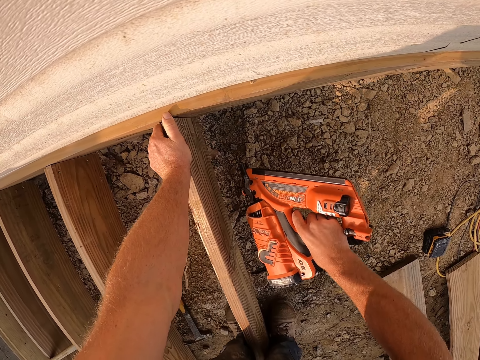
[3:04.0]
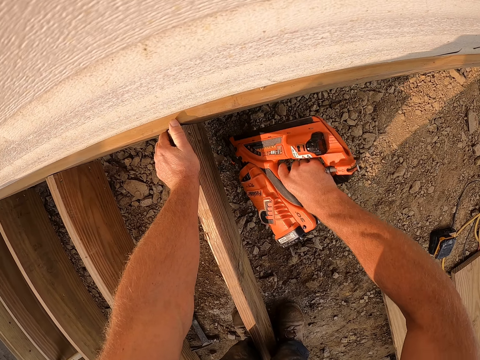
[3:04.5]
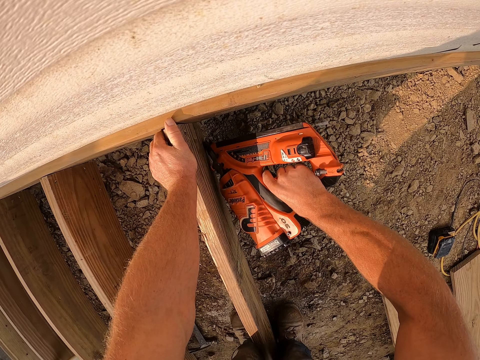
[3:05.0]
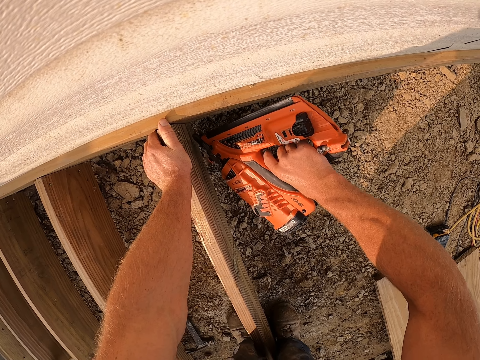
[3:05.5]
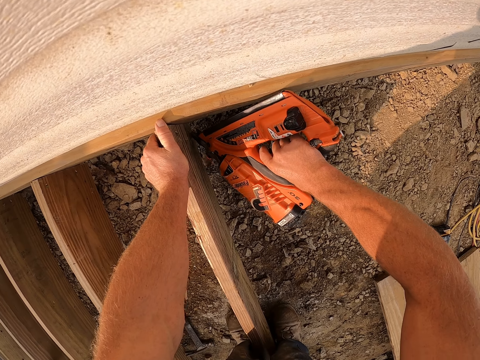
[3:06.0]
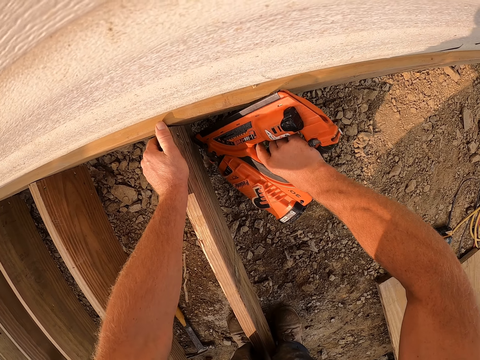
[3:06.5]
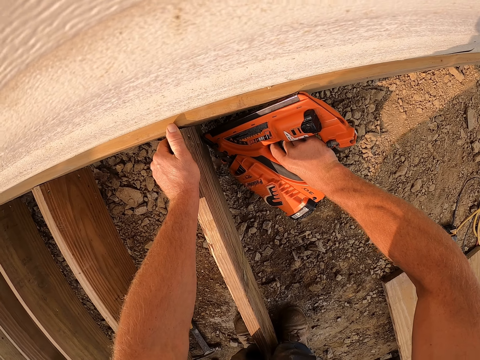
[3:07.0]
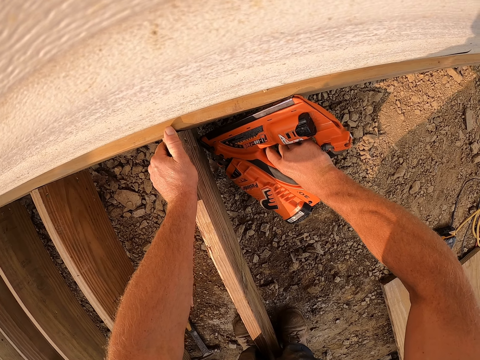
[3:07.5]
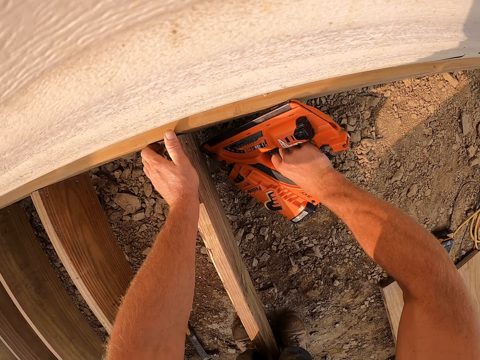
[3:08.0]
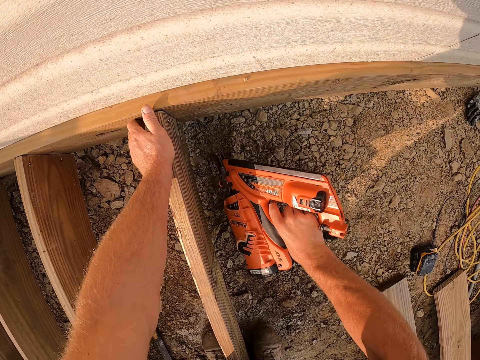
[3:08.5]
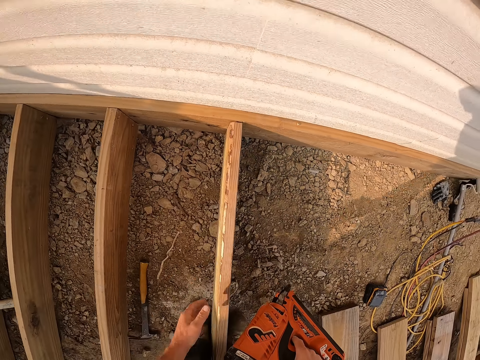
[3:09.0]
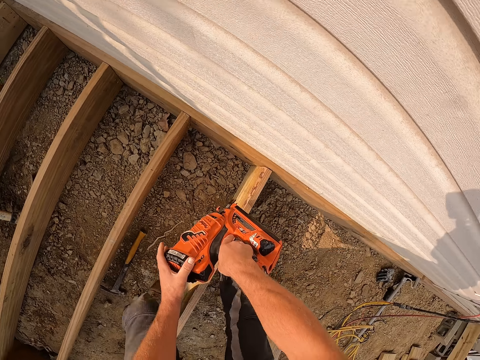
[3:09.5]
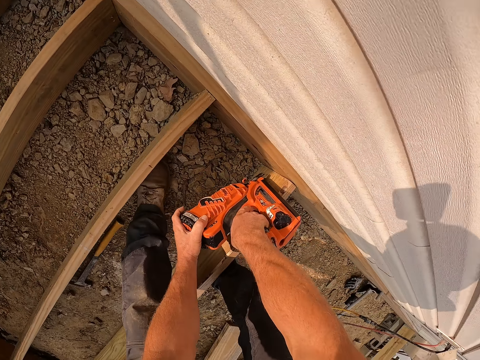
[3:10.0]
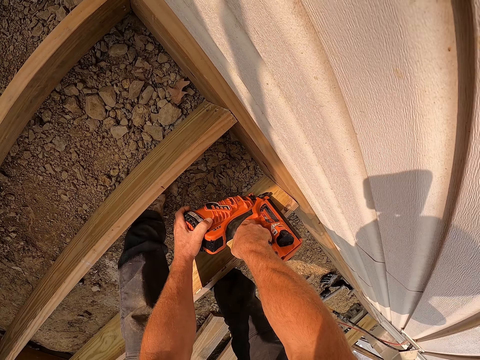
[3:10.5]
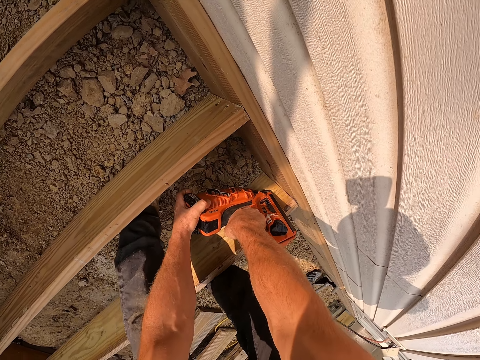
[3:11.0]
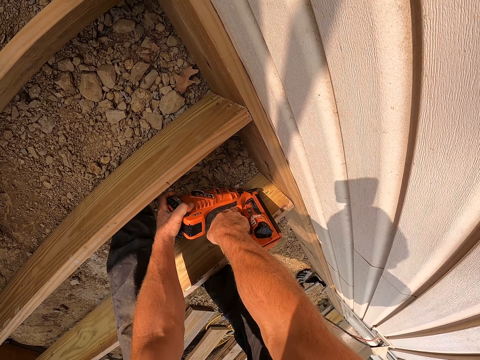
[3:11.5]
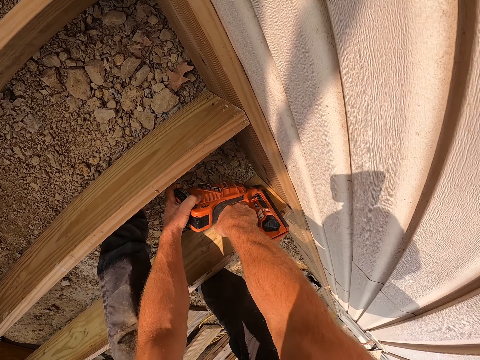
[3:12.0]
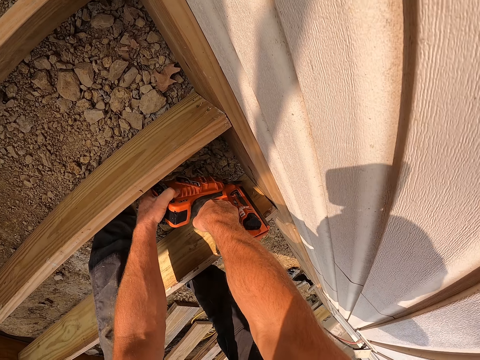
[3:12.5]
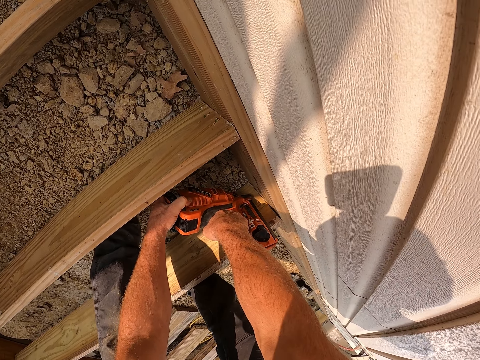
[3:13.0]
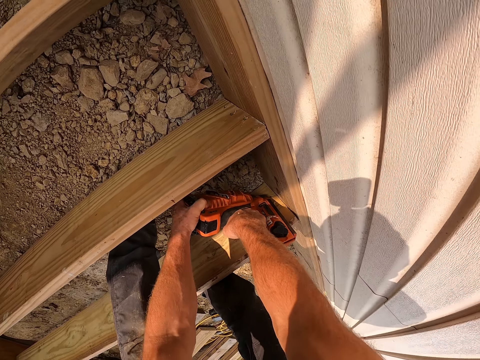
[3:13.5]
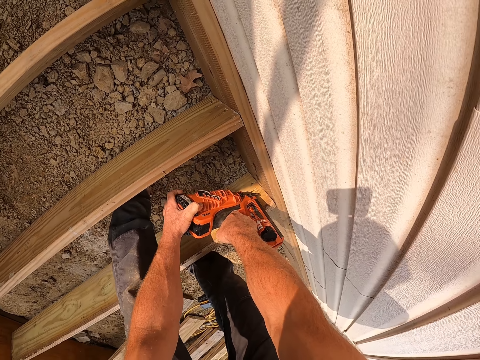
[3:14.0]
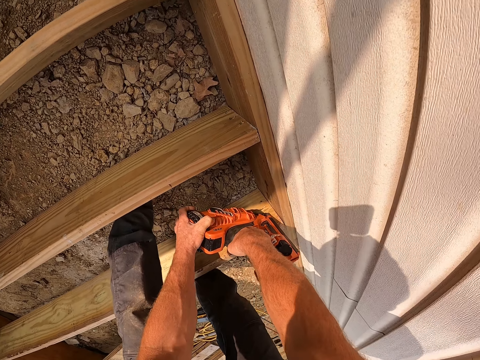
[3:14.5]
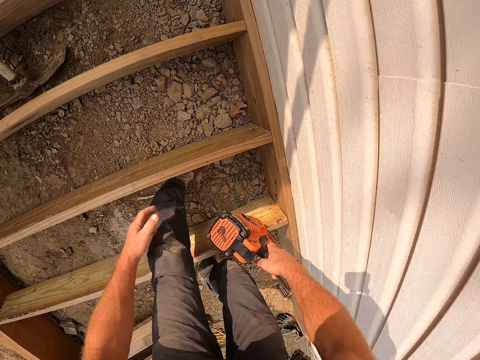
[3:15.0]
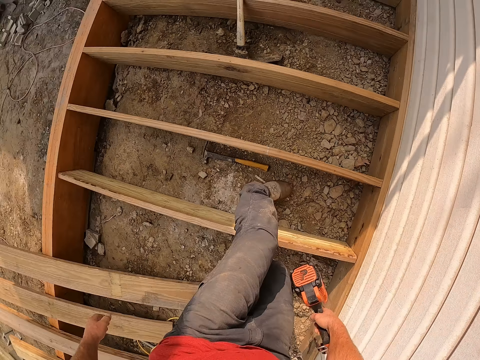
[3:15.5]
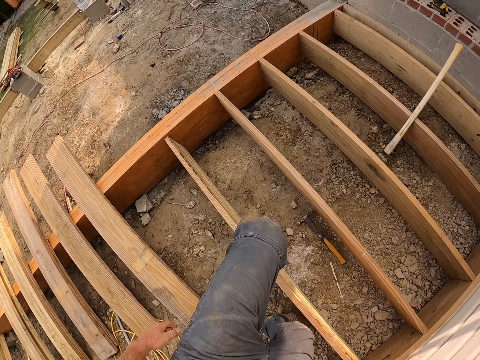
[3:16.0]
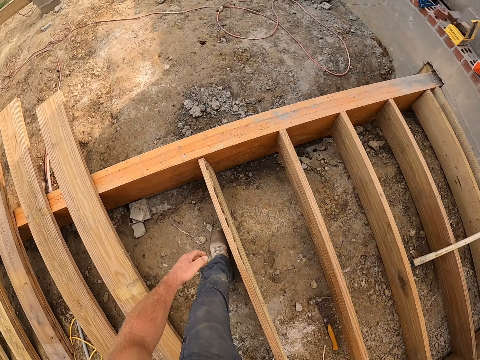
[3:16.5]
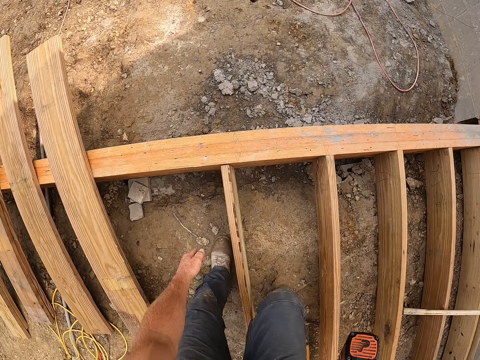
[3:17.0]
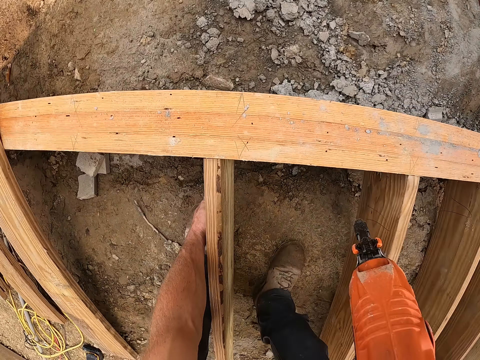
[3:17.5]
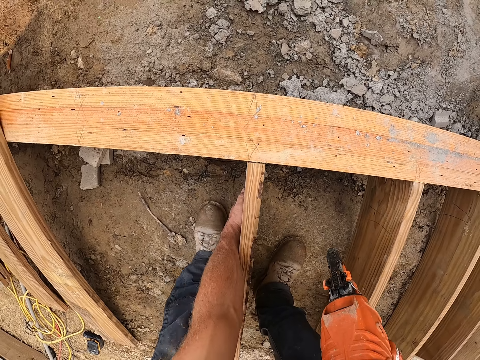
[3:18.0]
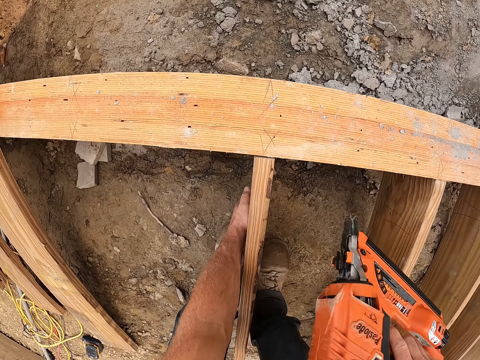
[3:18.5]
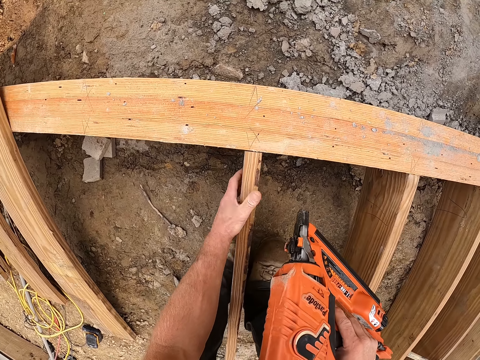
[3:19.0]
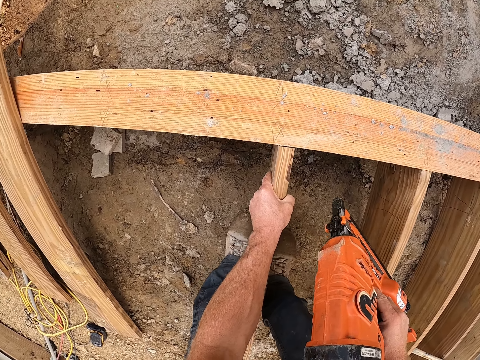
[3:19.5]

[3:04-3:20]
The camera wearer turns around. They hold a piece of wood.

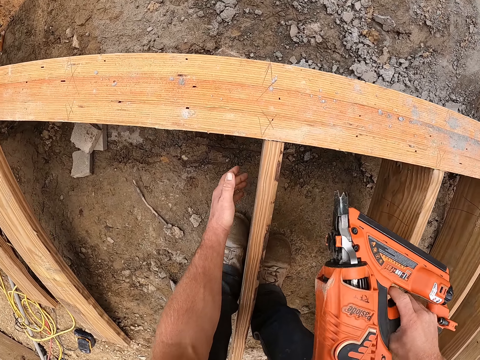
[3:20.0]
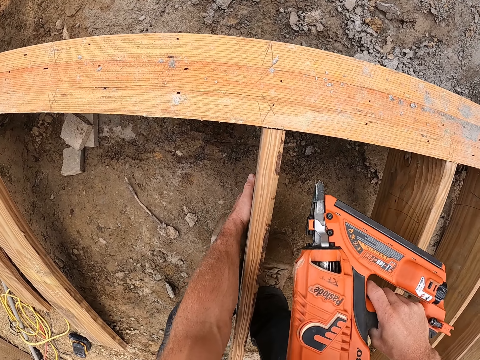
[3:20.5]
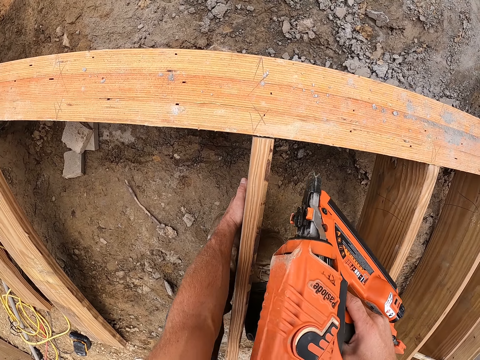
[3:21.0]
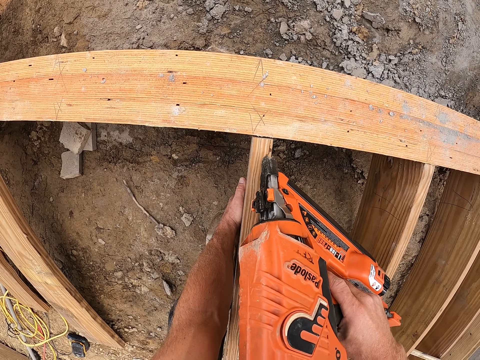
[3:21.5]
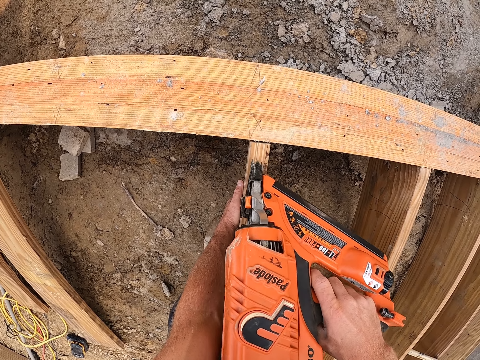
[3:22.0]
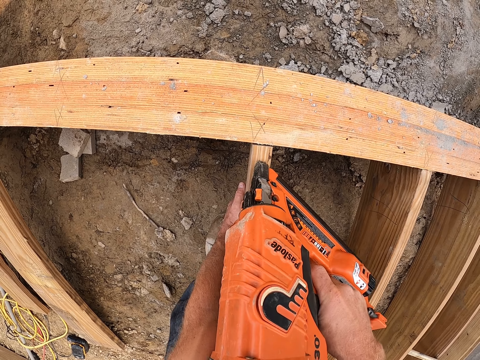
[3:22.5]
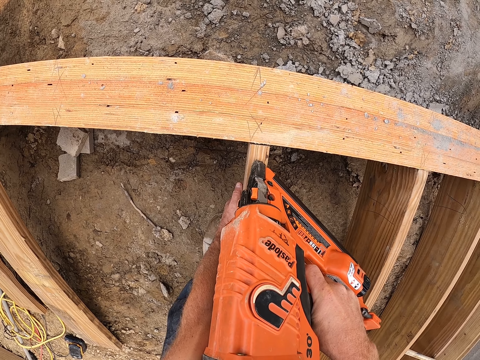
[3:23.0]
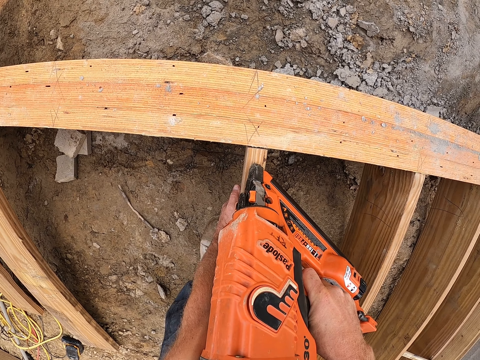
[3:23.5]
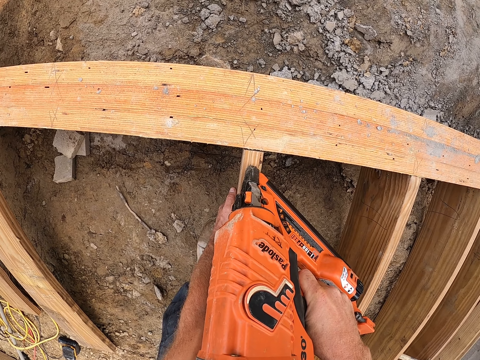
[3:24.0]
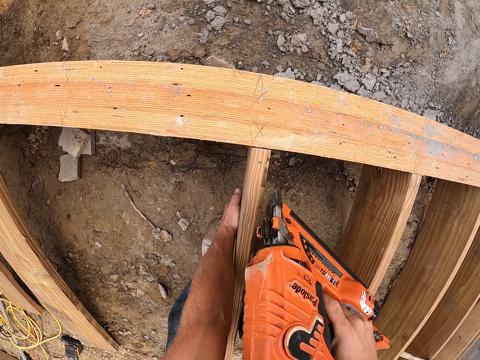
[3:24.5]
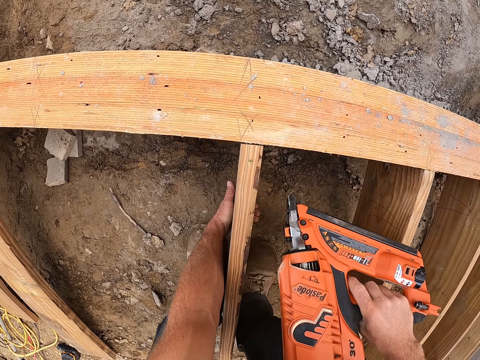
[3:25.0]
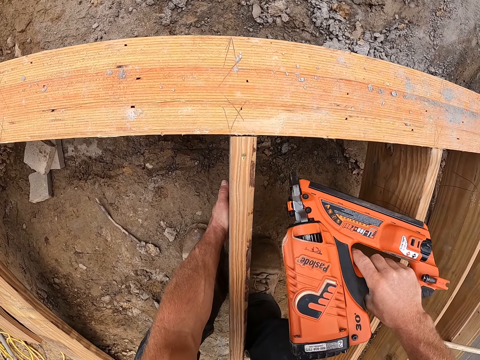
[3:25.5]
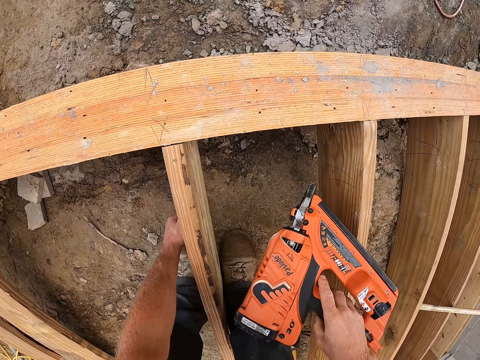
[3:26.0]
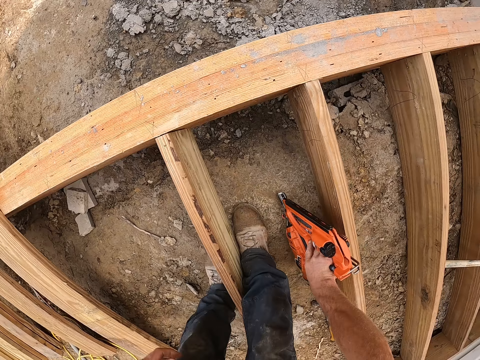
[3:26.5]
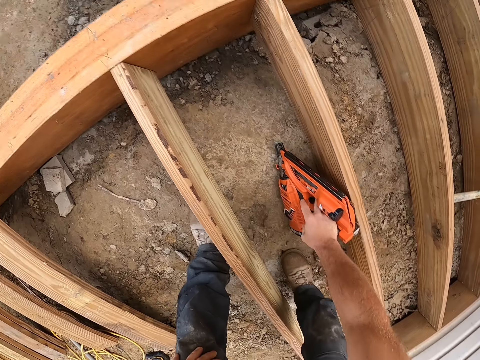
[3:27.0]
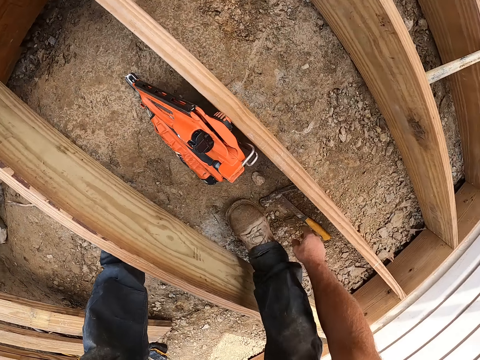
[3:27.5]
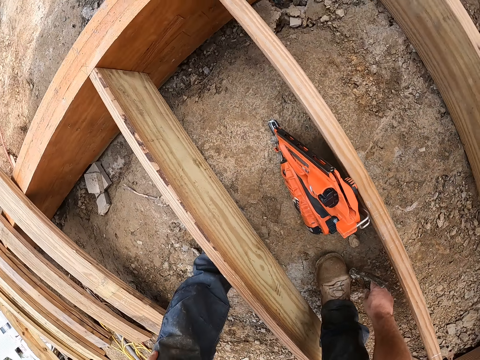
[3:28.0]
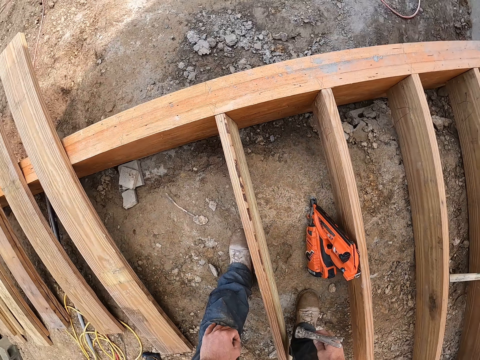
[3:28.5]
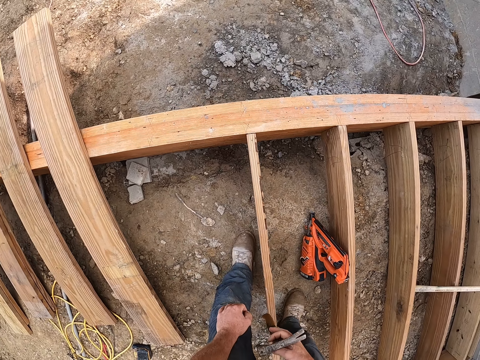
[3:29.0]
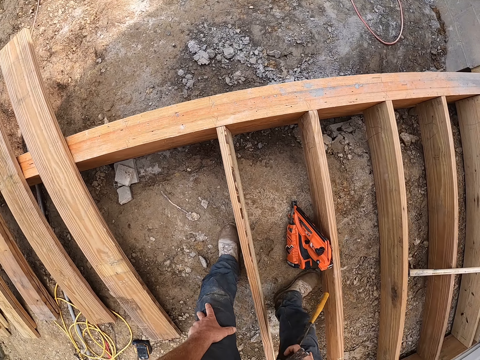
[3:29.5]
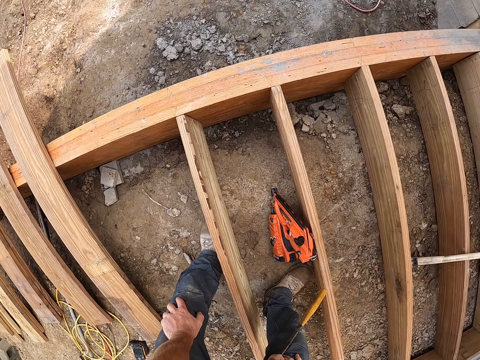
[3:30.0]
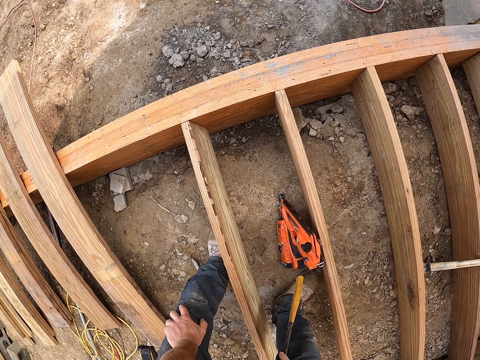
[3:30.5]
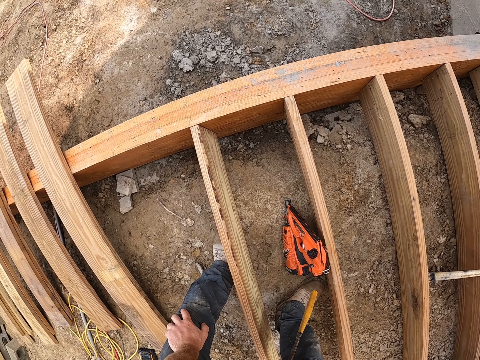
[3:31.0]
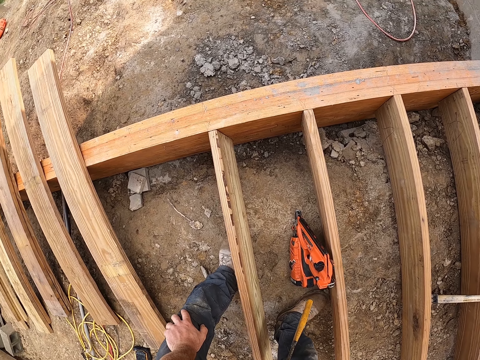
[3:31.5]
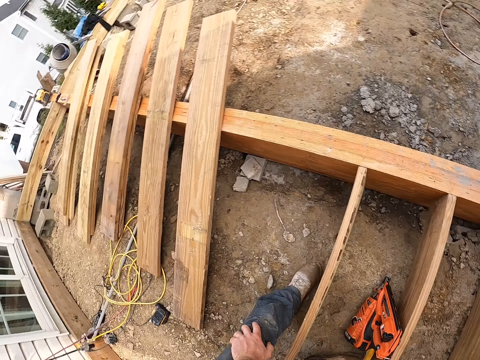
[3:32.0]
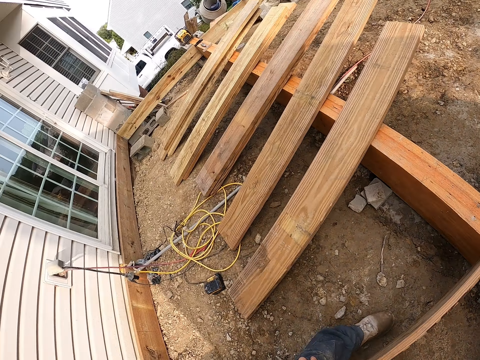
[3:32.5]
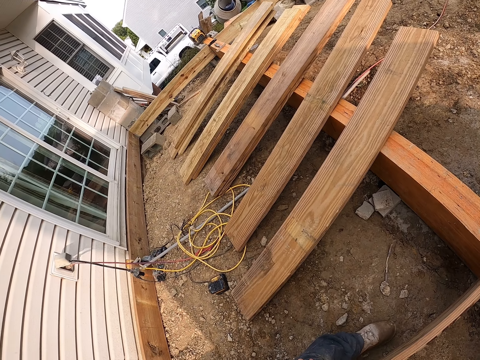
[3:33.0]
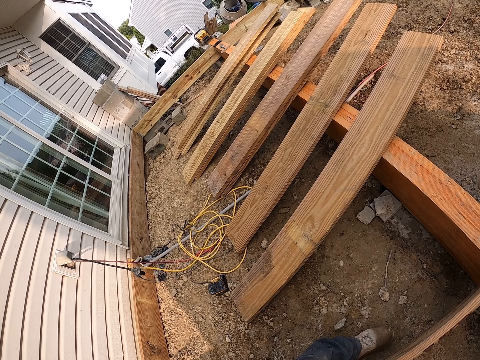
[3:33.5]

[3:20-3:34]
The camera wearer drives nails into a piece of wood using a nail gun. They put the nail gun down on the ground. They pick up a hammer from the ground. They look around.
